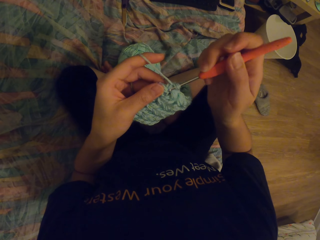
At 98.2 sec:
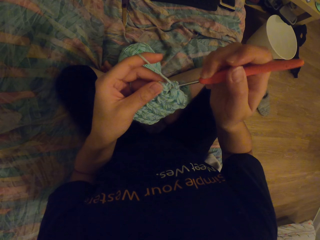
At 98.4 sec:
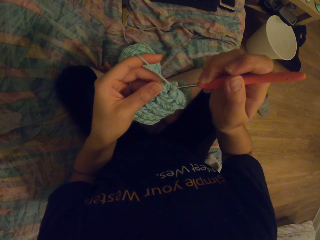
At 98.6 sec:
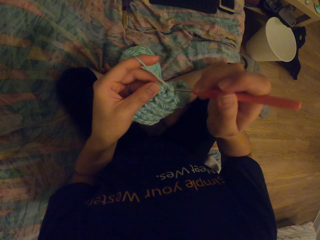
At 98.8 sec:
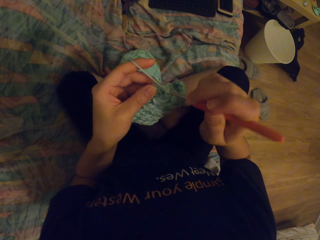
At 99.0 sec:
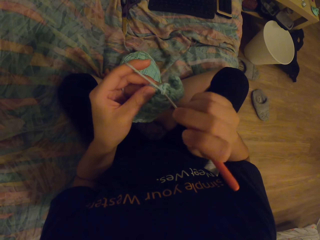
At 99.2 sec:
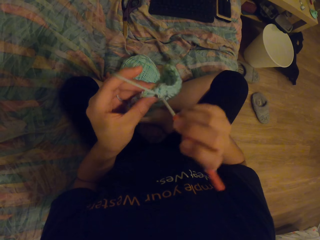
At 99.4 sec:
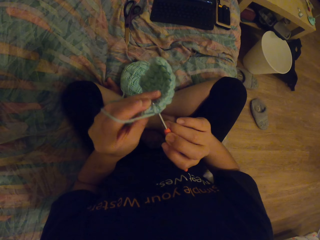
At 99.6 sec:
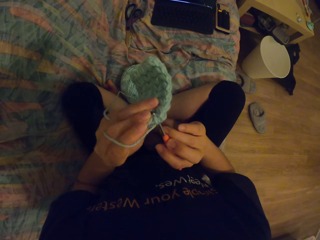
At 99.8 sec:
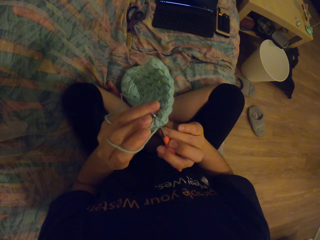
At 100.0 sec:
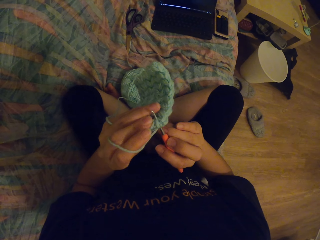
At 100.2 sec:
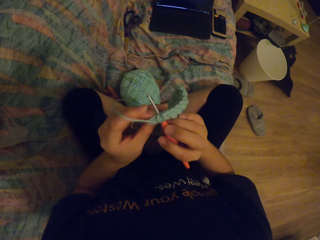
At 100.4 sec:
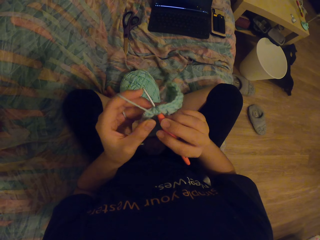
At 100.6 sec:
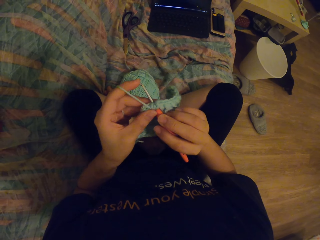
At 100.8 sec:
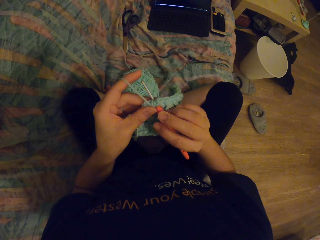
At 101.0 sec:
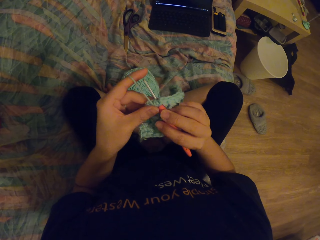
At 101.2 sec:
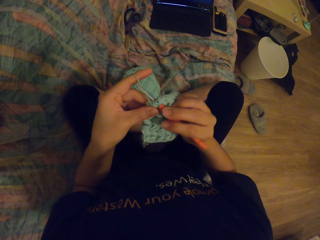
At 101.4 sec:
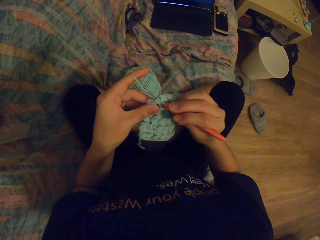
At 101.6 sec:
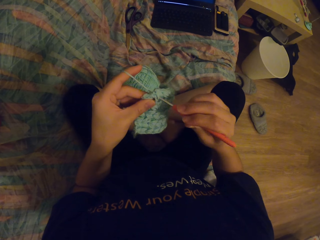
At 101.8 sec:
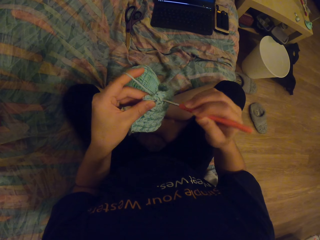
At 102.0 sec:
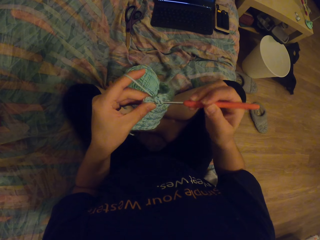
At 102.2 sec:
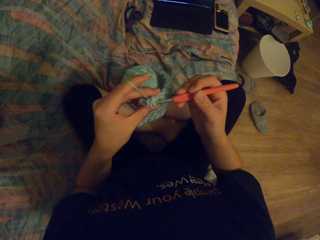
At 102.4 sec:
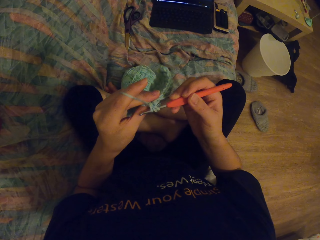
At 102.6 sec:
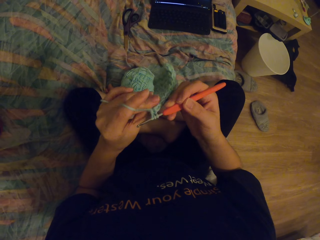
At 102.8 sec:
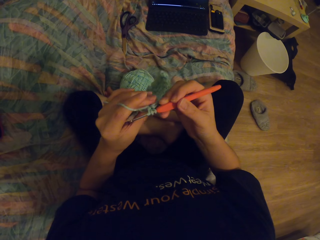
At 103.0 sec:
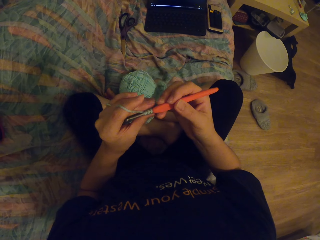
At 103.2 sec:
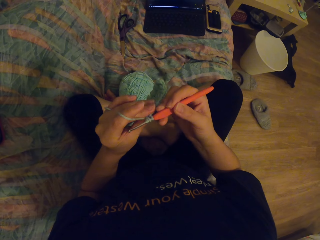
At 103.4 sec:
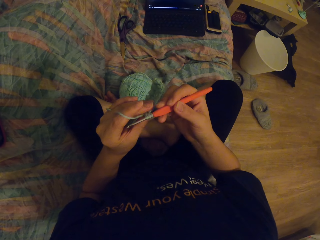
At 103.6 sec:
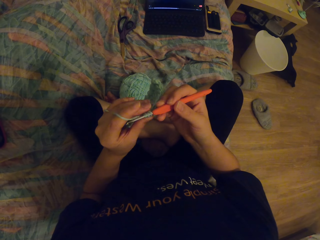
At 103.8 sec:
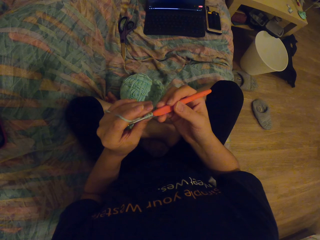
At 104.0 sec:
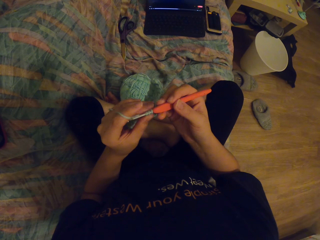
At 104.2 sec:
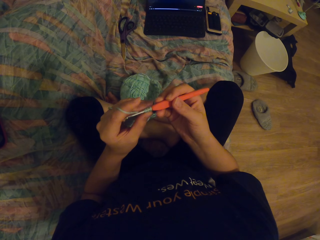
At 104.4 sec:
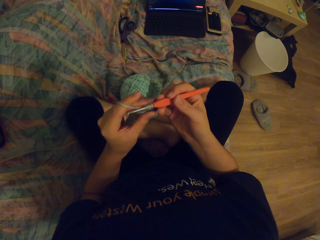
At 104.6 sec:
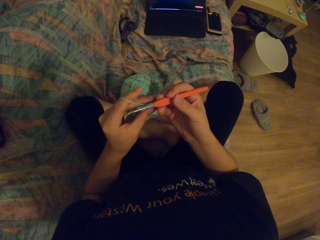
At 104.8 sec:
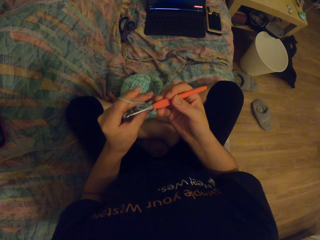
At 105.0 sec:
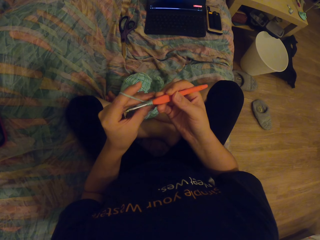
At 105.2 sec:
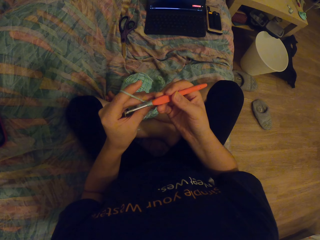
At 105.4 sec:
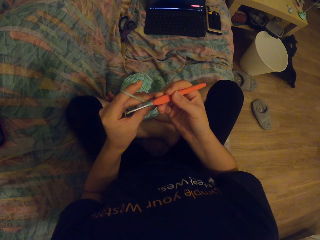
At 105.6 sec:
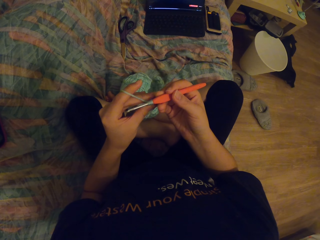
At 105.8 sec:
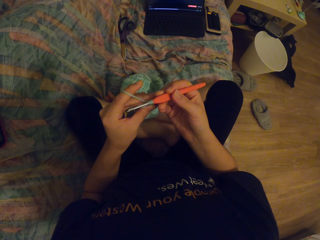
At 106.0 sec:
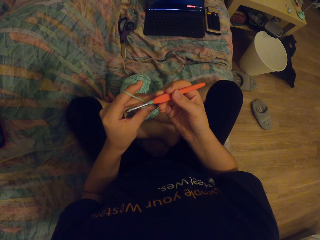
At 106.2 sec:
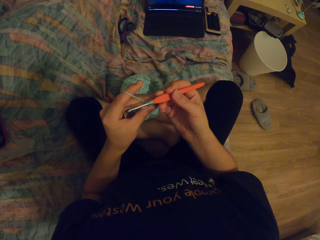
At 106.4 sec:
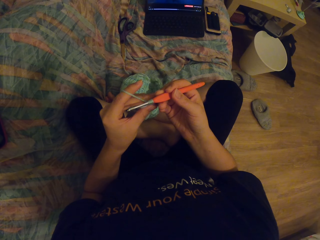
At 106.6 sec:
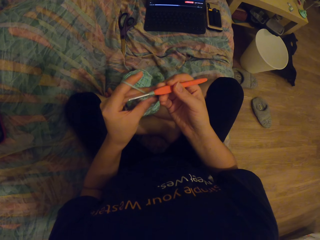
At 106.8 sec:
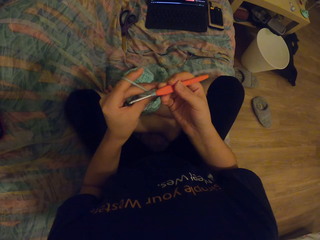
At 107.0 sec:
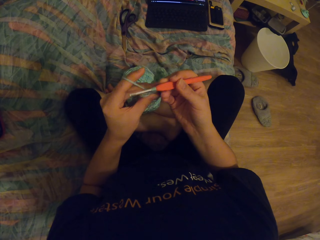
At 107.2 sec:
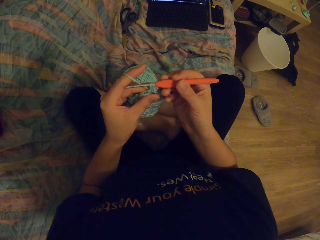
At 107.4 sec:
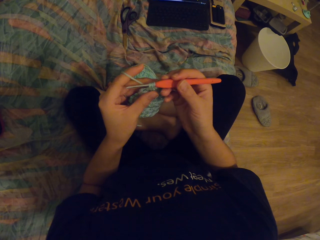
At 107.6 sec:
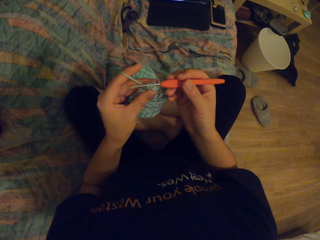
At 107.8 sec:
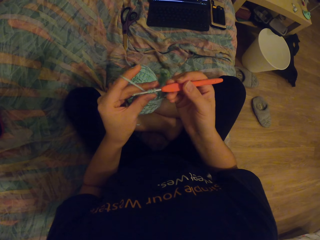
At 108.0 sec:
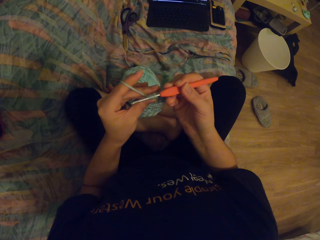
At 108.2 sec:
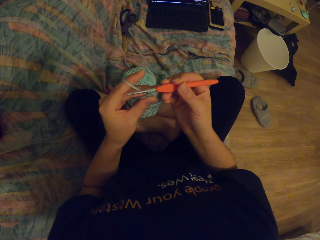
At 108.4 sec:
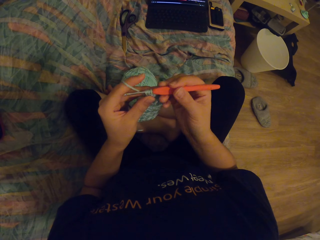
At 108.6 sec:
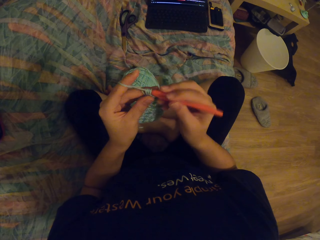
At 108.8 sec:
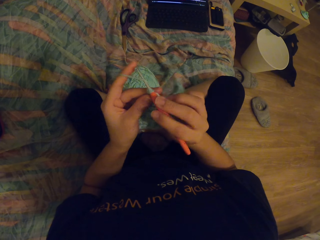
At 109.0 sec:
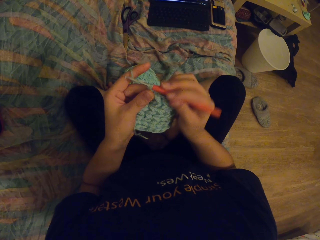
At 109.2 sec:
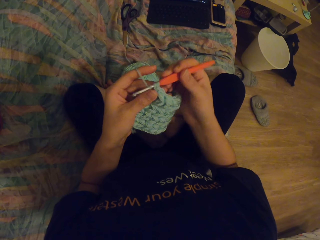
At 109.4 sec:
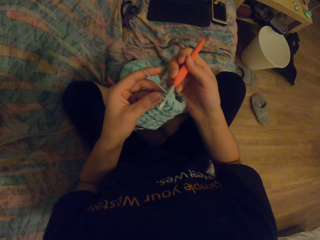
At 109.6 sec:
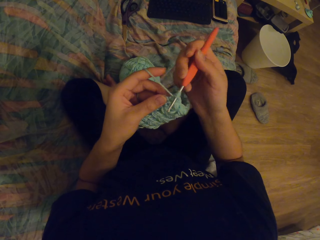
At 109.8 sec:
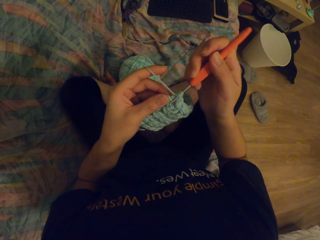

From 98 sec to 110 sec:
The camera wearer watches a video on a laptop.

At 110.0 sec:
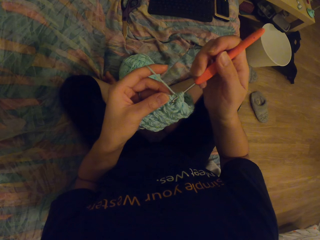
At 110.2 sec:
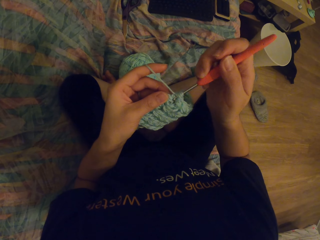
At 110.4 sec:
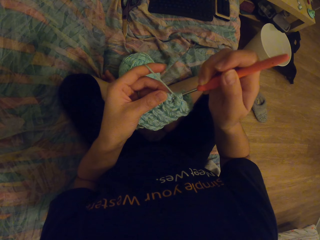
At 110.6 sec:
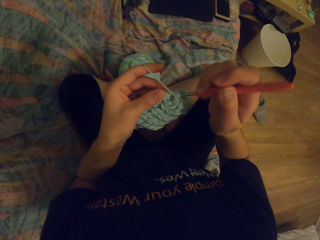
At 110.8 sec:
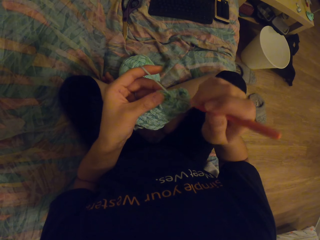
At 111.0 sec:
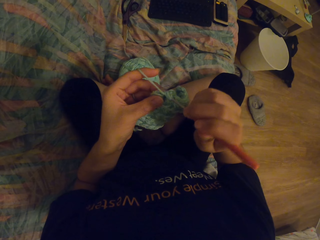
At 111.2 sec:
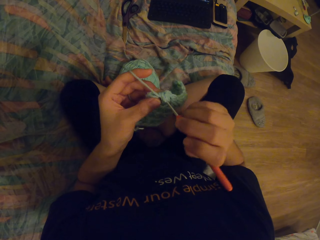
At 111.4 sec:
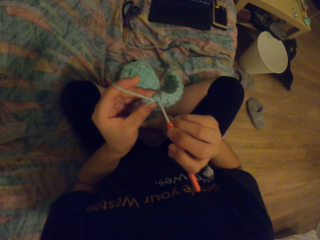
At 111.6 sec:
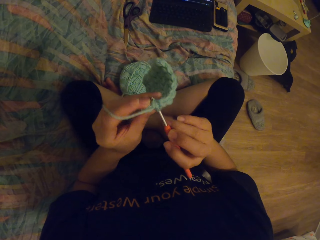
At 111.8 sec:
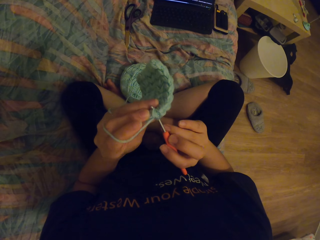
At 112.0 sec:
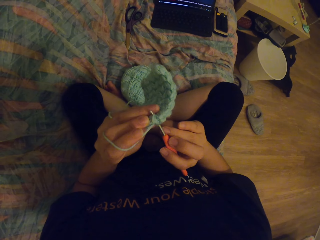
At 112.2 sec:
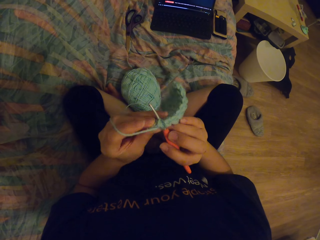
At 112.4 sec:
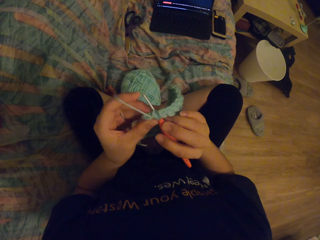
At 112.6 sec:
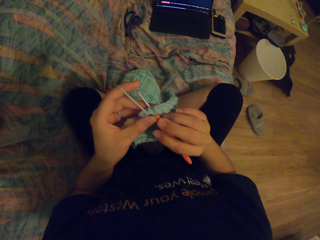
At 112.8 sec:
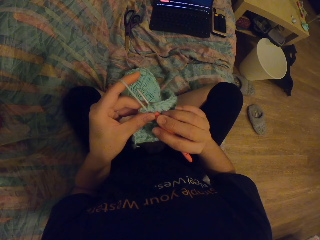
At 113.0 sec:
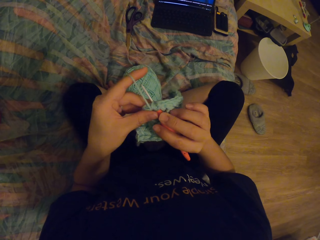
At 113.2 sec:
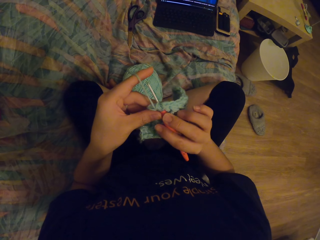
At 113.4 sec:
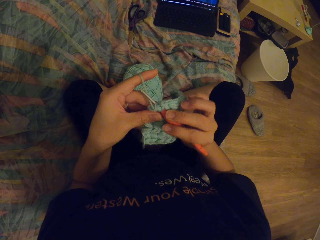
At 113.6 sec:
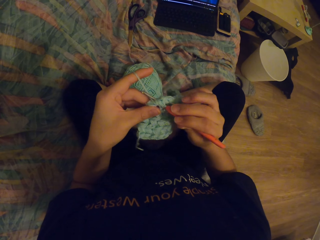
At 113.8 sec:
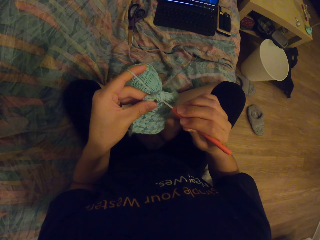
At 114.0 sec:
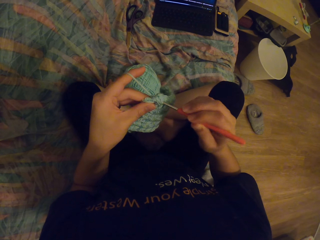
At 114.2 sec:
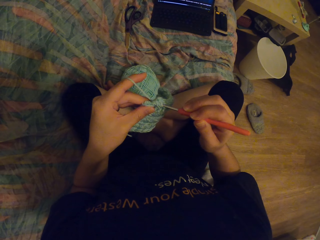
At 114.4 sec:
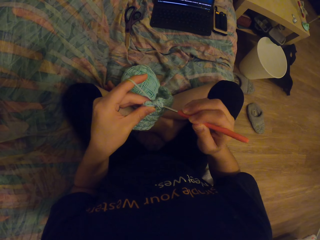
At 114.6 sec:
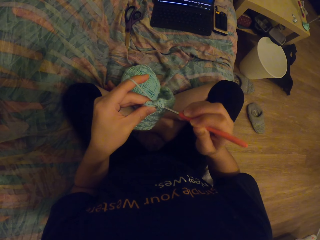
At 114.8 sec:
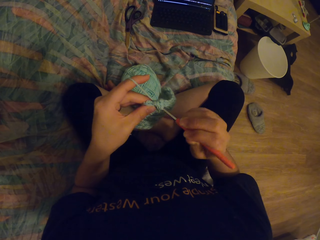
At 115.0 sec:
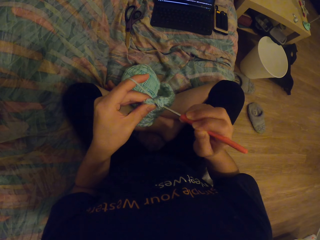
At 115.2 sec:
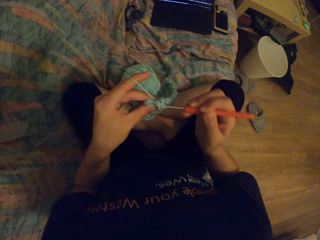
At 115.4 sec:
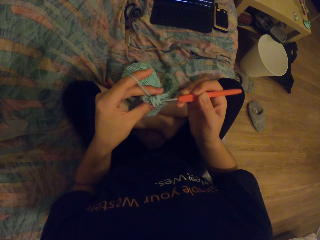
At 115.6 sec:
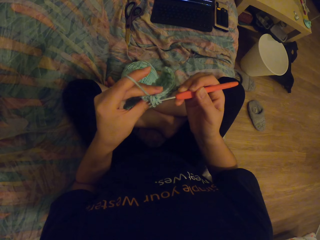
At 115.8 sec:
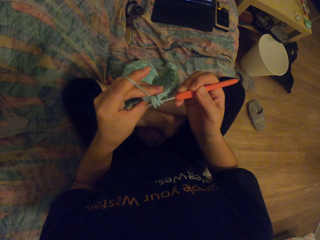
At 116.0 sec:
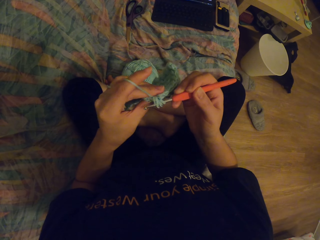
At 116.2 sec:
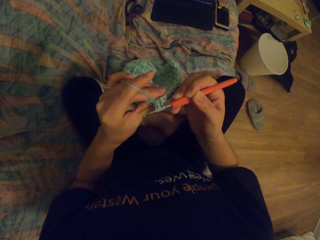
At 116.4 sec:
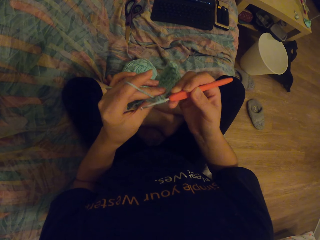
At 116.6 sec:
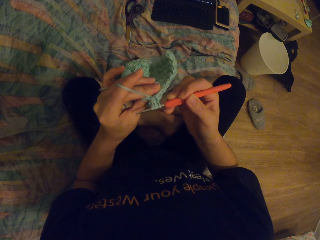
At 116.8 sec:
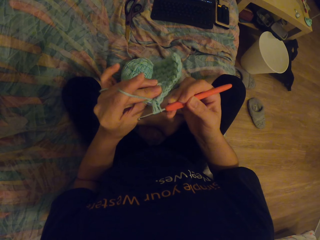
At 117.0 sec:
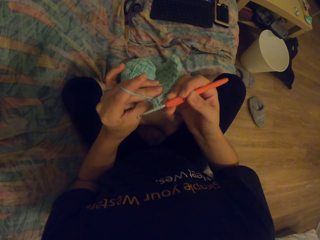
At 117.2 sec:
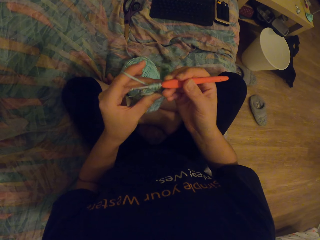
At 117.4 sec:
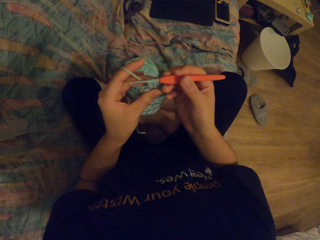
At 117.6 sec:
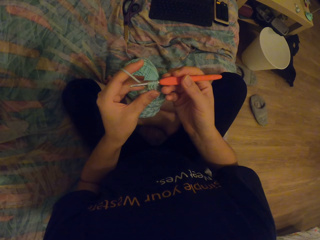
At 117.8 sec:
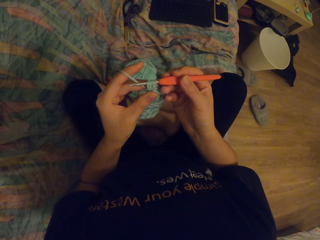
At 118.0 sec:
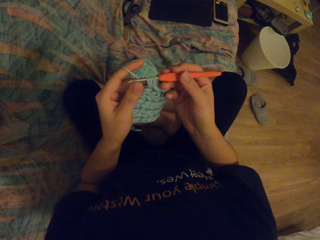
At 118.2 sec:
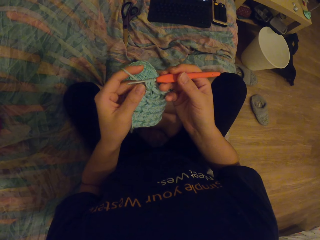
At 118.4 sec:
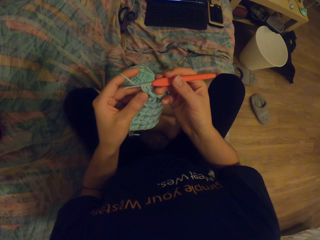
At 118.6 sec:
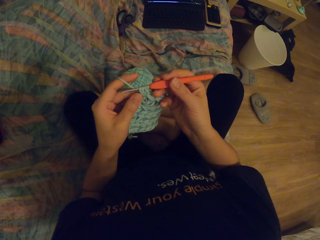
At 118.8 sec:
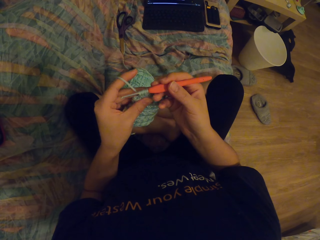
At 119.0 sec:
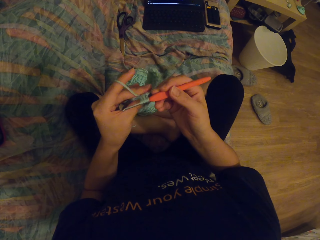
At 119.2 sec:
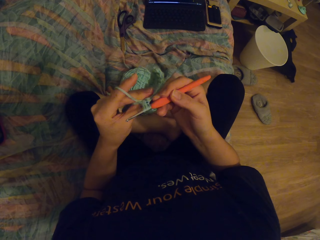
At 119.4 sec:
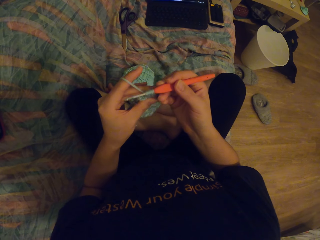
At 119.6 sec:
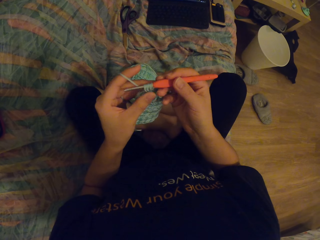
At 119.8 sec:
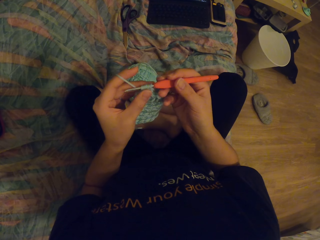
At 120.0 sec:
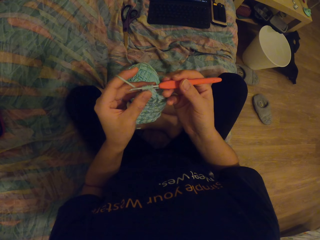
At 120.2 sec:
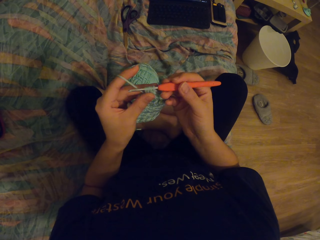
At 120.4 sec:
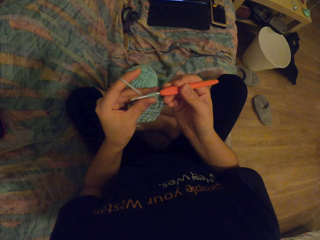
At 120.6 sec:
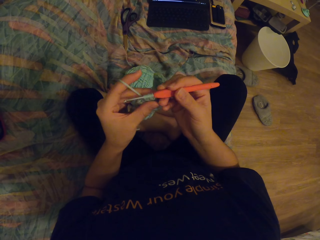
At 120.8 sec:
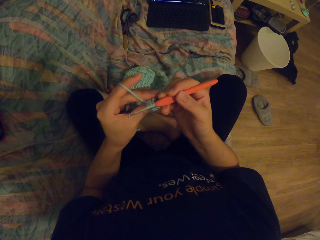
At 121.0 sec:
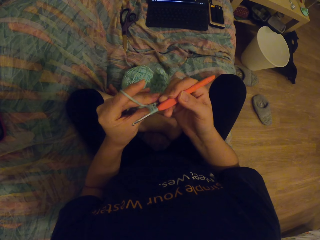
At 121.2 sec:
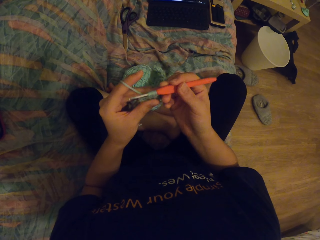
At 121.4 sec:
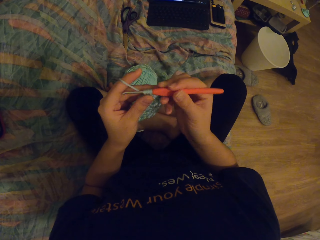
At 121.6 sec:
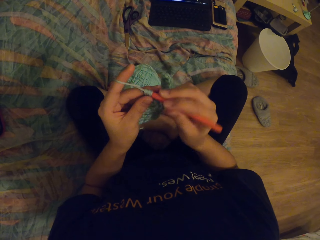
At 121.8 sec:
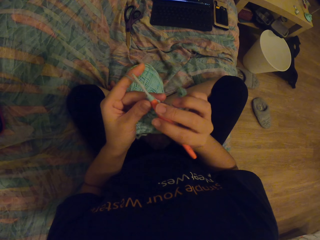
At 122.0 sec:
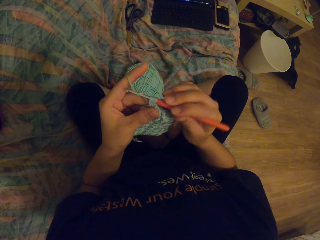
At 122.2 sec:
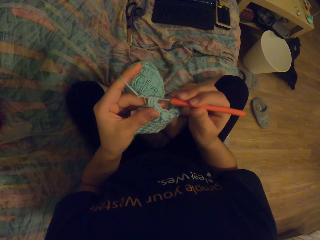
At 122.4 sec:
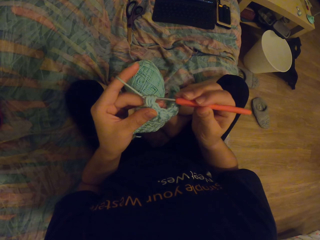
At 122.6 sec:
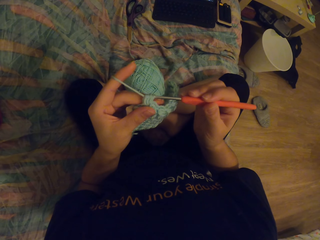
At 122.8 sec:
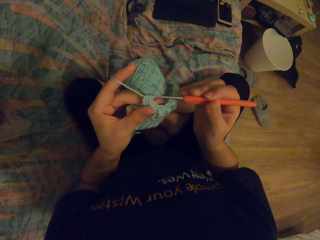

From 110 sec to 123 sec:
The camera wearer knits a garment with a needle.
